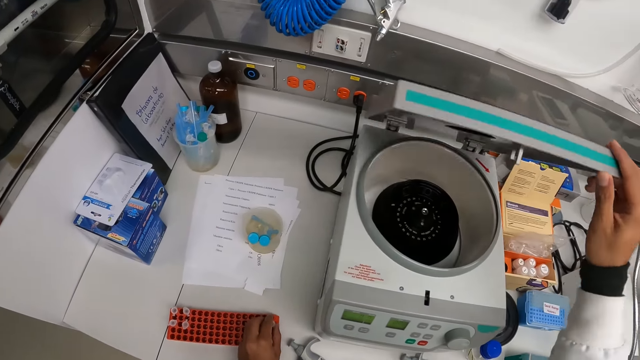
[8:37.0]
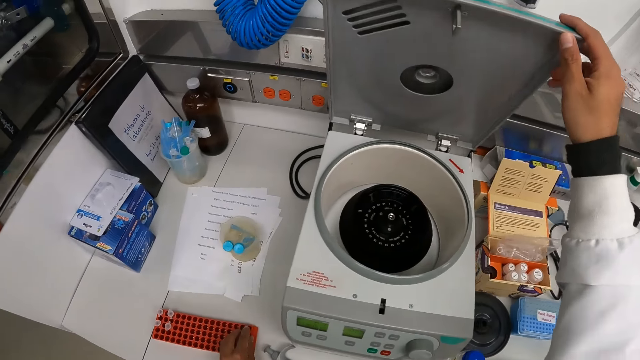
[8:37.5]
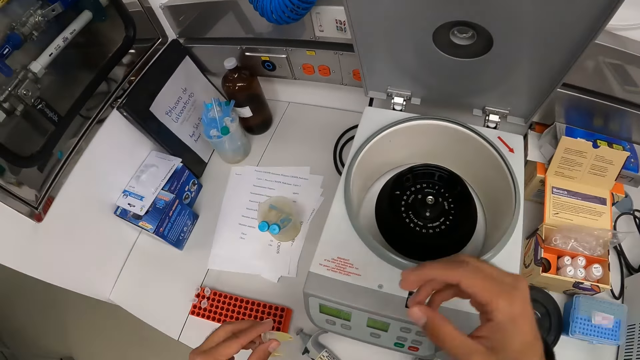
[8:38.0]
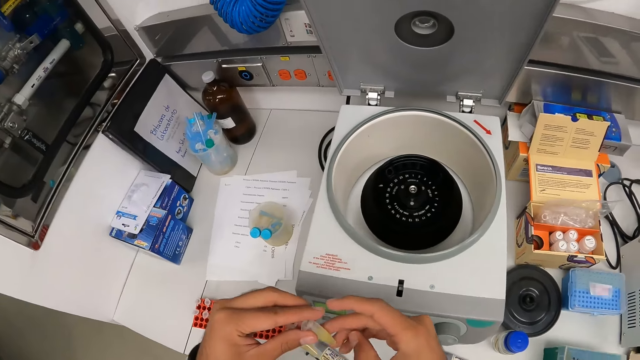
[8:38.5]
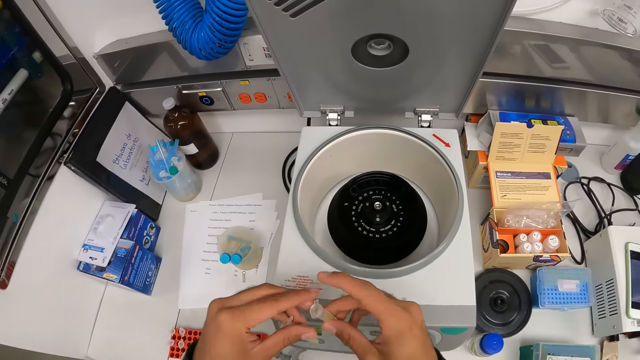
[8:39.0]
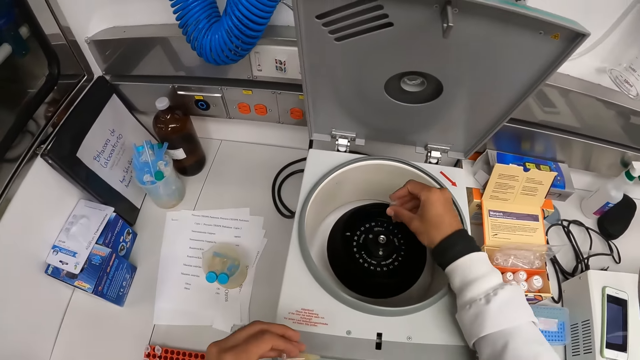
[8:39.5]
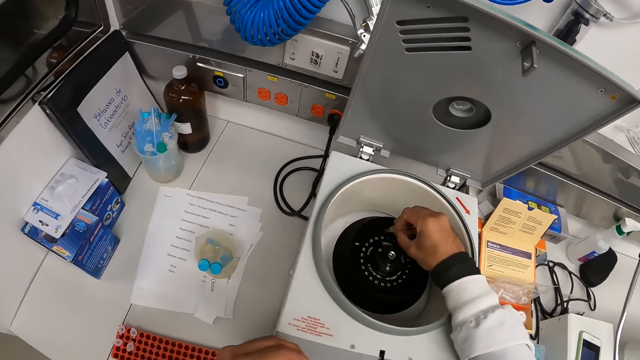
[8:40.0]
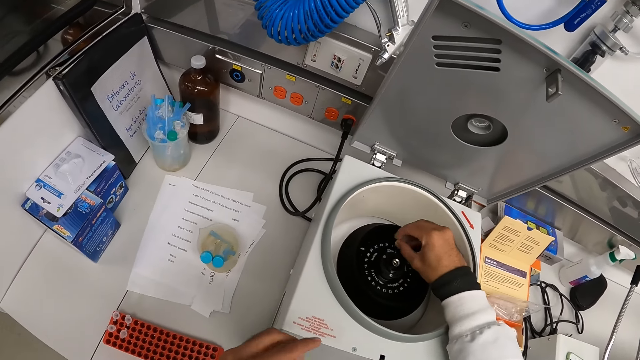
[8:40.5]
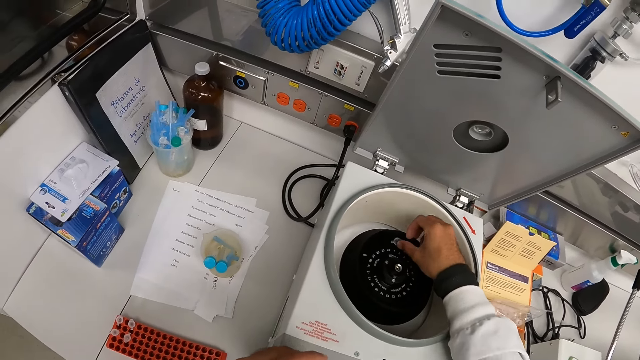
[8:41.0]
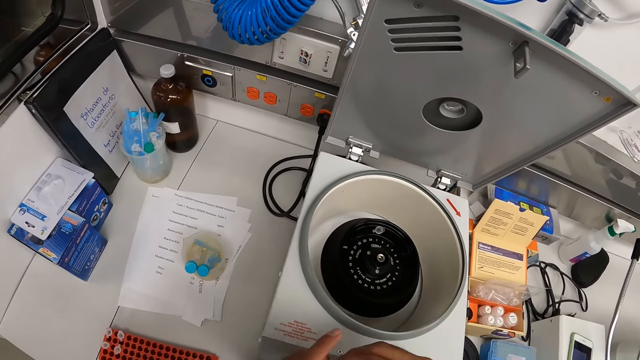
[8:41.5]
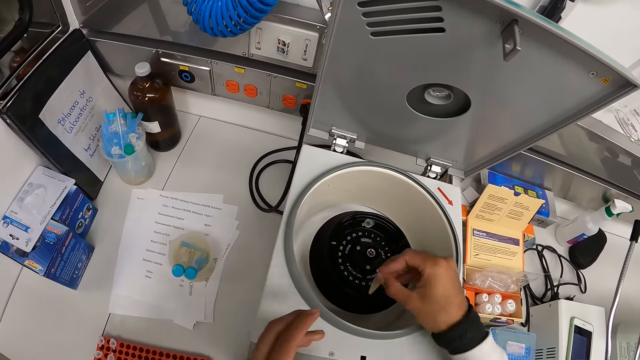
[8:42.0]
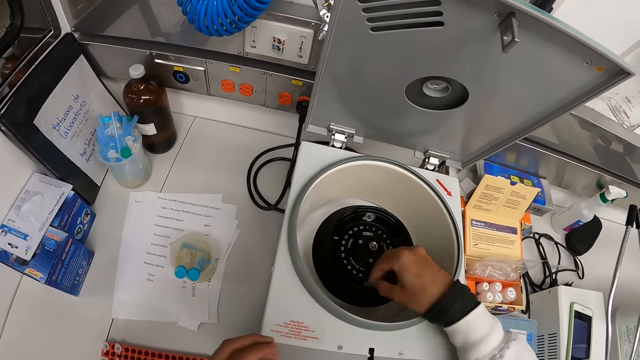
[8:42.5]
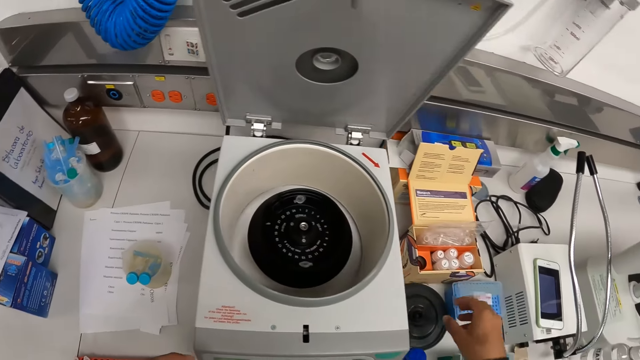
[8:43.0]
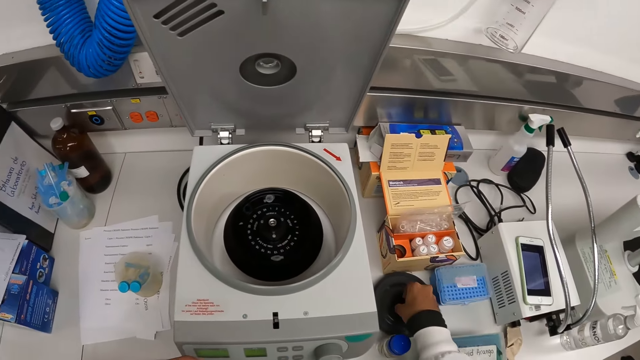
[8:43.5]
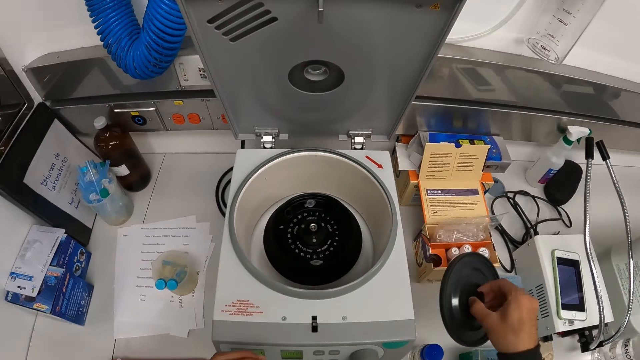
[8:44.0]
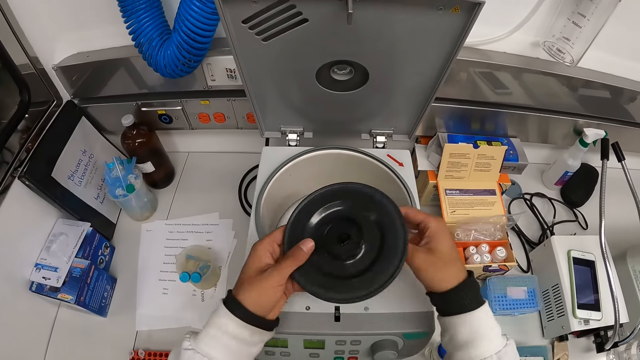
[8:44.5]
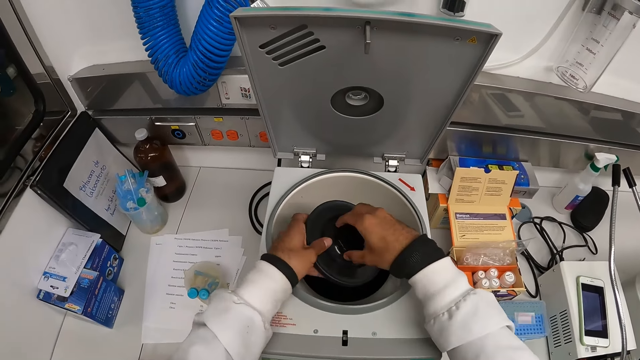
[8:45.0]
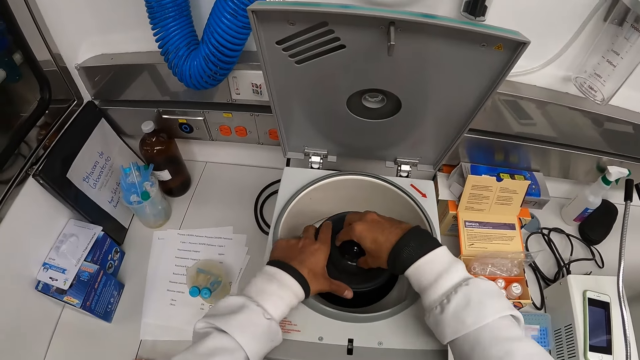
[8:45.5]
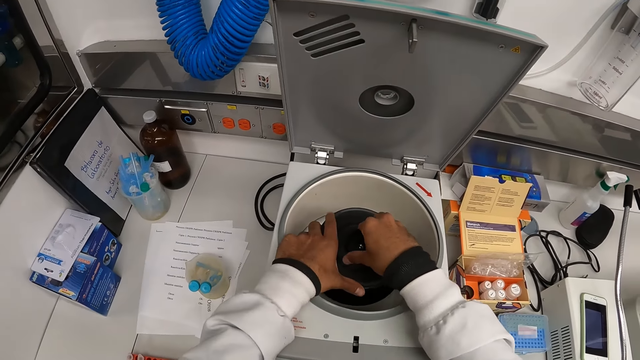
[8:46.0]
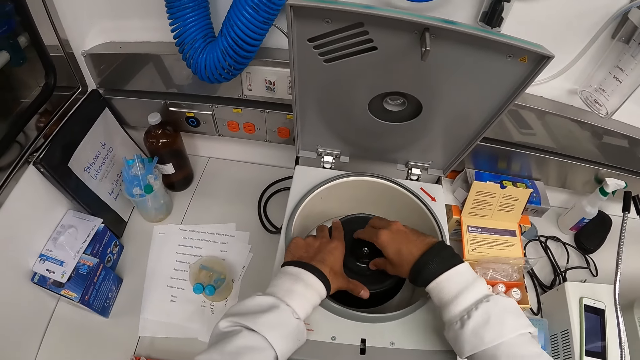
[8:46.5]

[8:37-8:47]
The camera wearer opens the machine. He lifts the bottle. He passes a microtube in his left hand to his right hand. He places the microtube in his right hand in the centrifuge. He passes the microtube in his left hand to his right hand. He pulls back the right hand. He places the microtube in his right hand in the centrifuge. He moves the bottle. He picks a rotor lid of the centrifuge on the table with his right hand. He moves the right hand. He lifts the lid. He places his left hand on the rotor lid of the centrifuge in his right hand. He places the rotor lid over a rotor in the centrifuge with both hands. He moves the lid.

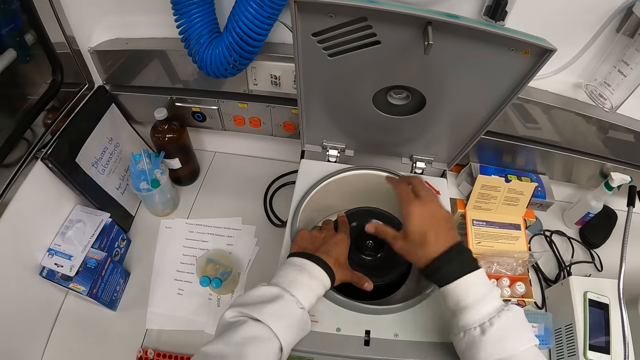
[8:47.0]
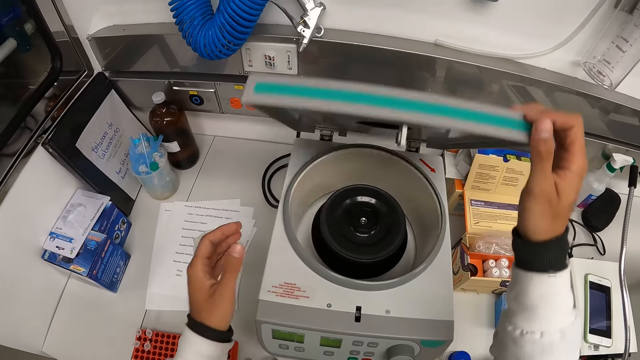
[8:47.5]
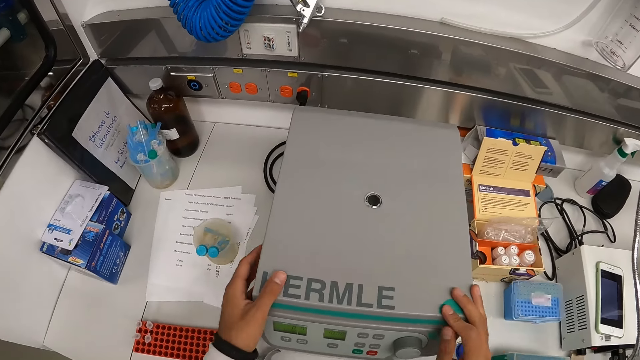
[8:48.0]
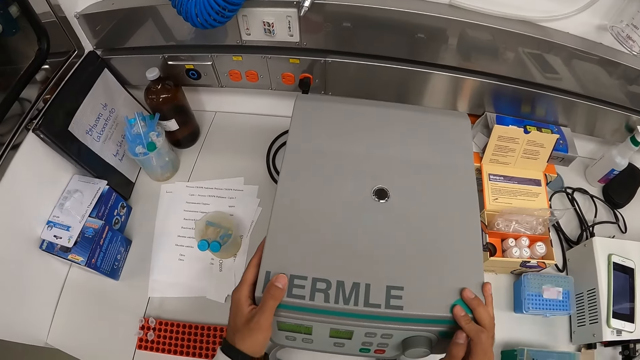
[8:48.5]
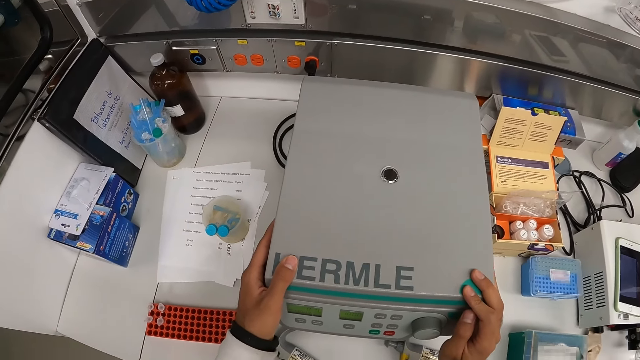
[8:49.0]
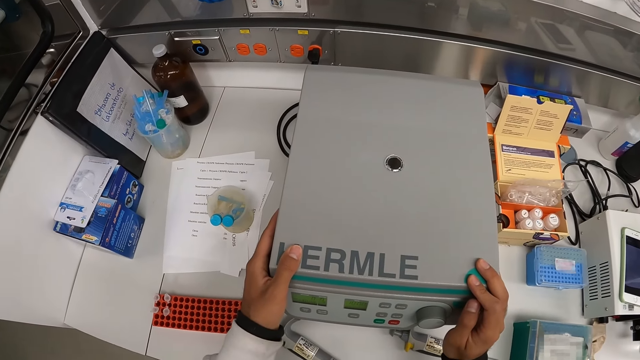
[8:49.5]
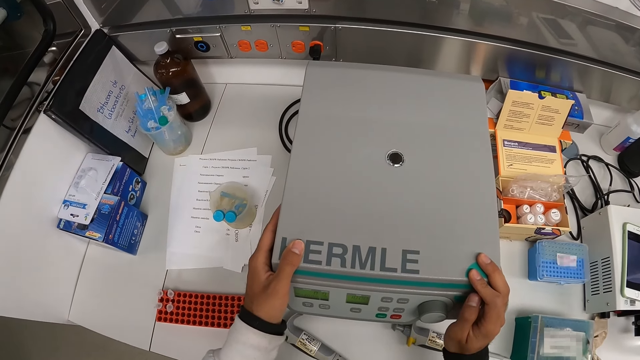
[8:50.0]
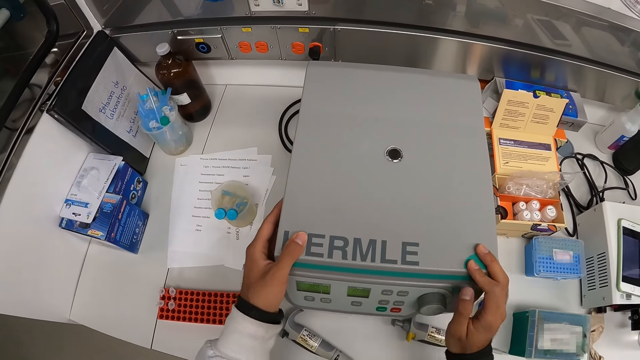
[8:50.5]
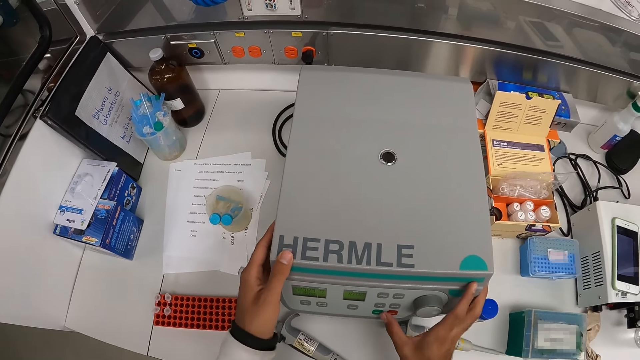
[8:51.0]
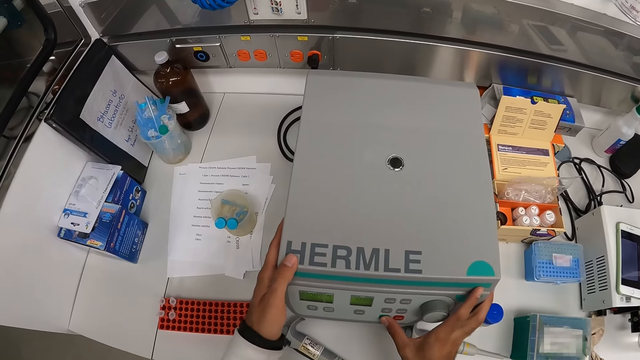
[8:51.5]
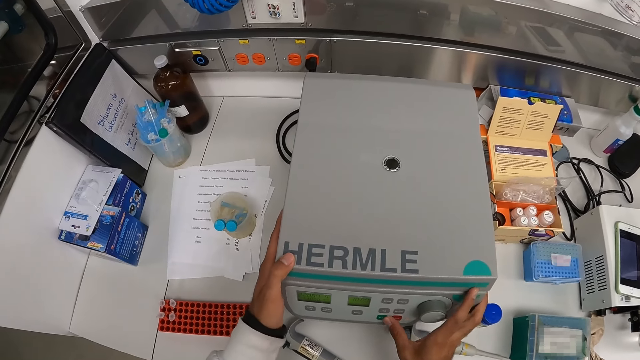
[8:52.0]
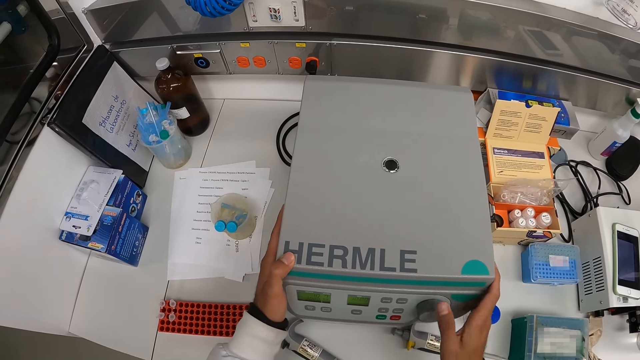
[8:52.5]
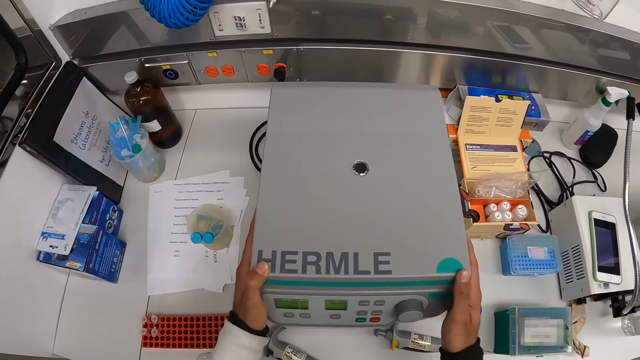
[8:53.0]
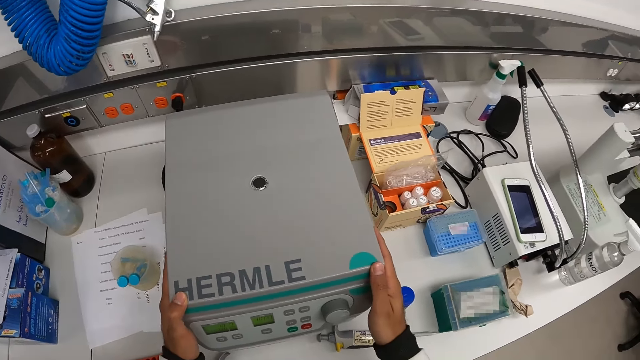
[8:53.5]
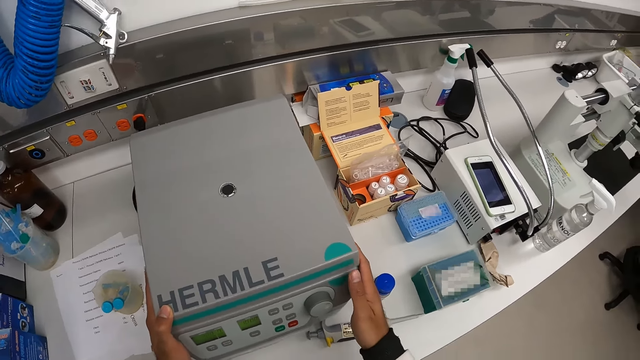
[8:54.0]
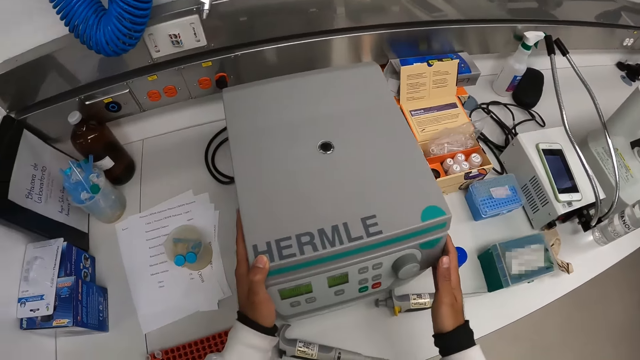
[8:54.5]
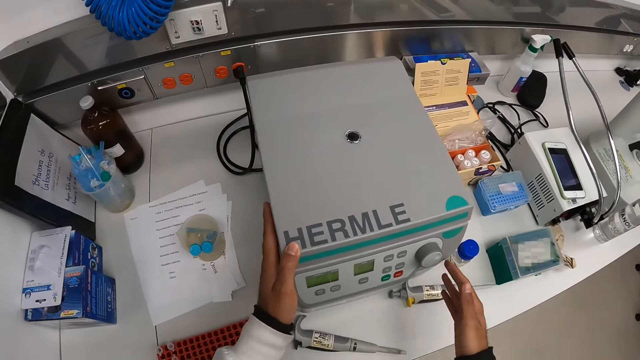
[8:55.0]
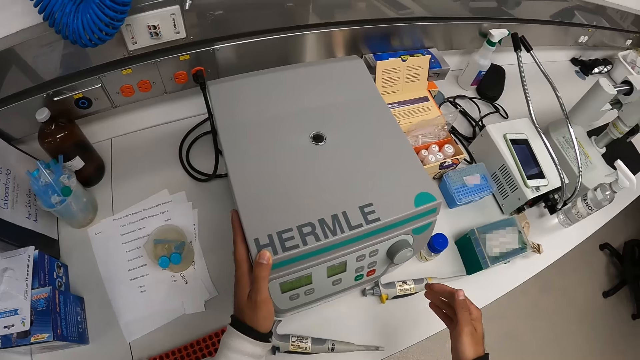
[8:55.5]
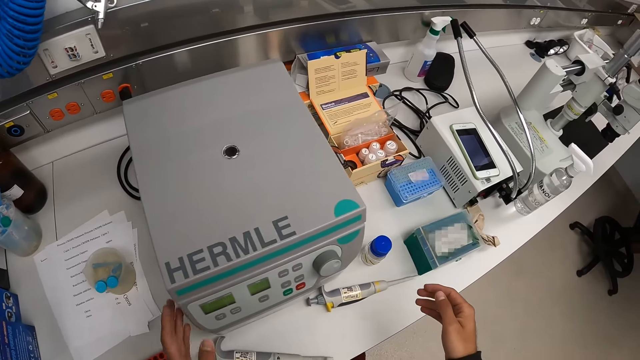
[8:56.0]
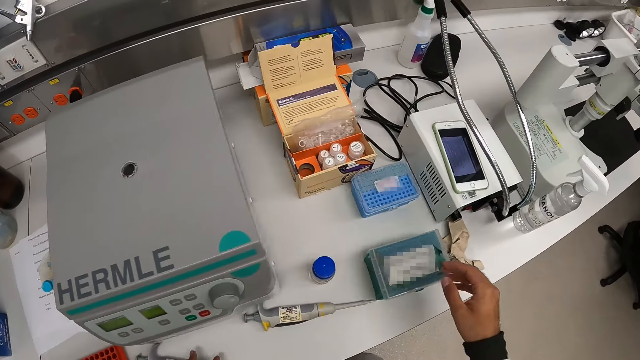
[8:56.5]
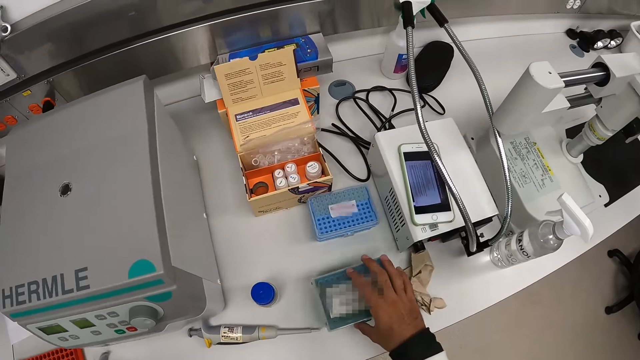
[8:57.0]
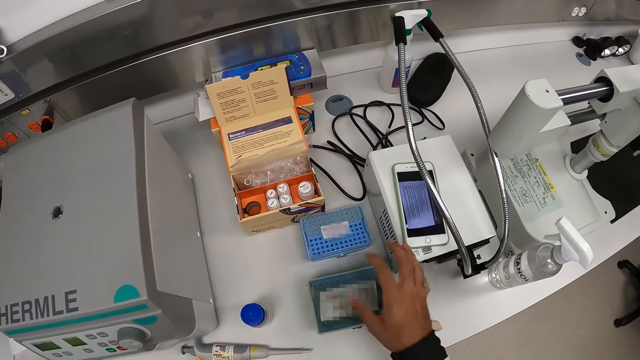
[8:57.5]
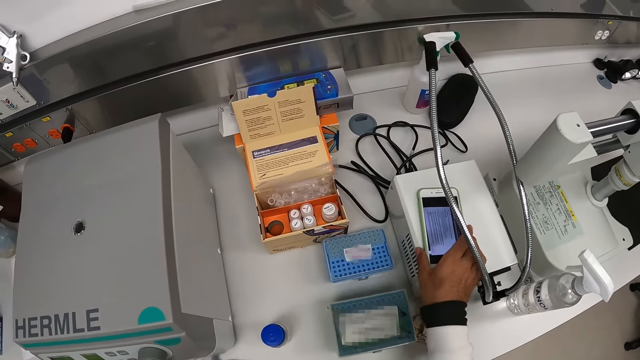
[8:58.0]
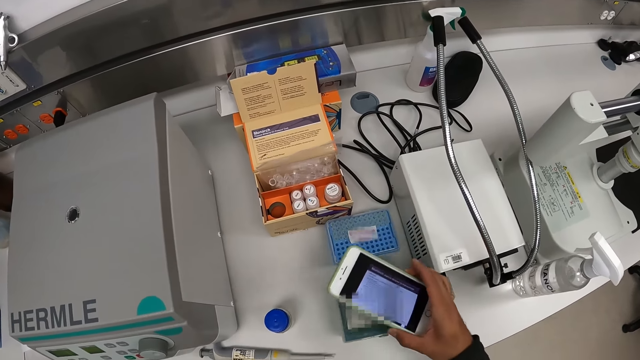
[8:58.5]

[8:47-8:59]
The camera wearer closes the lid of the centrifuge with his right hand. He places his left hand on the centrifuge lid. He looks at the machine. He presses a button on the centrifuge with his right thumb. He operates the machine. He operates the machine again. He looks at the machine. He moves both hands. He moves the microtube rack on the table with his right hand. He picks the phone from the white device with his right hand.
